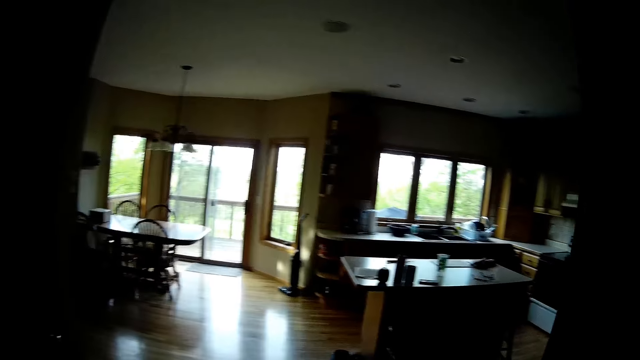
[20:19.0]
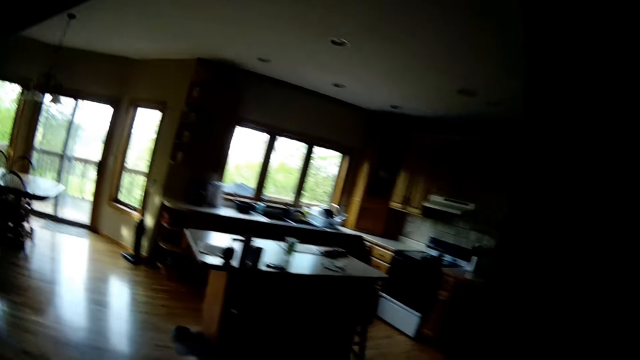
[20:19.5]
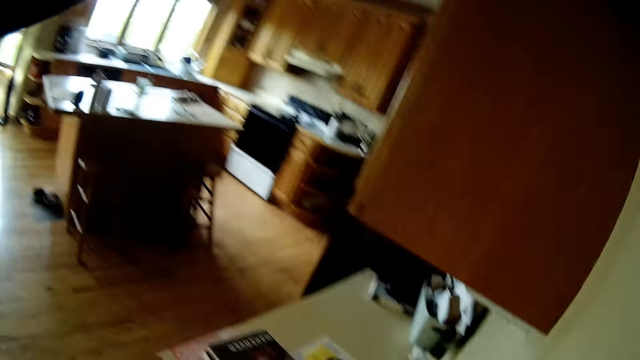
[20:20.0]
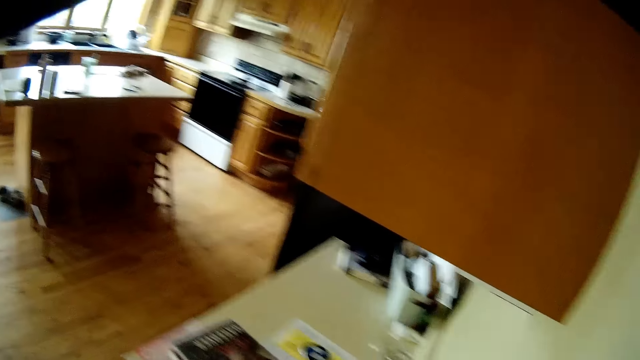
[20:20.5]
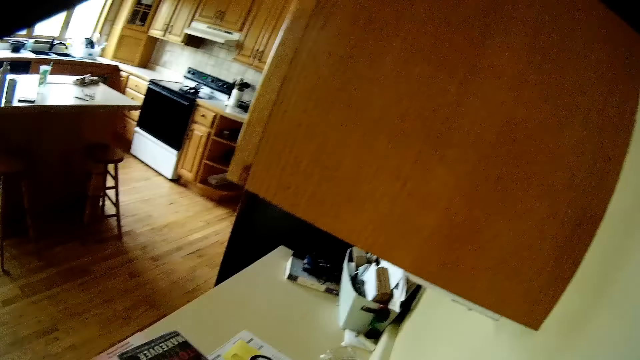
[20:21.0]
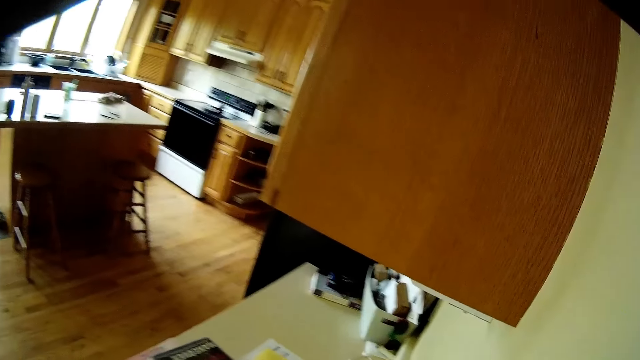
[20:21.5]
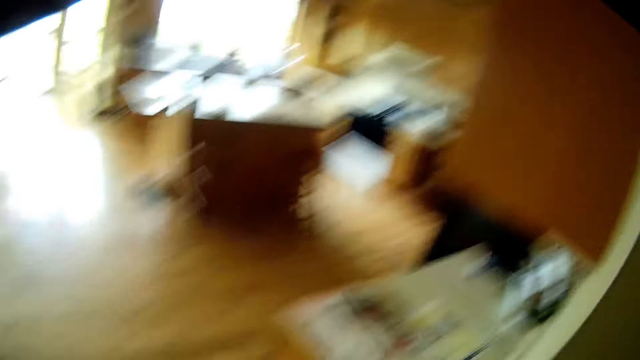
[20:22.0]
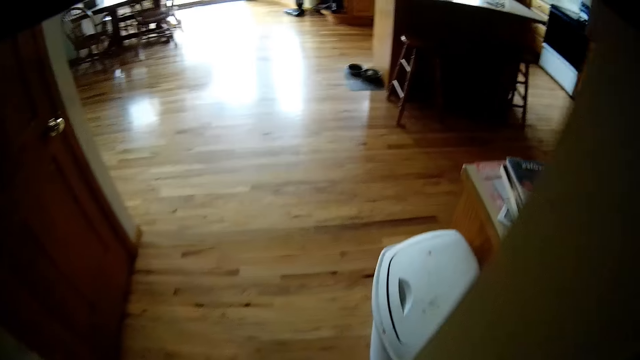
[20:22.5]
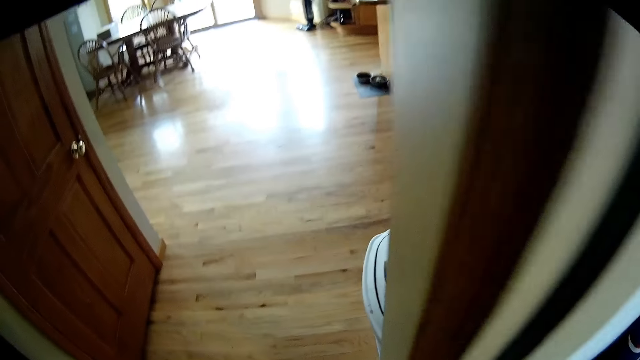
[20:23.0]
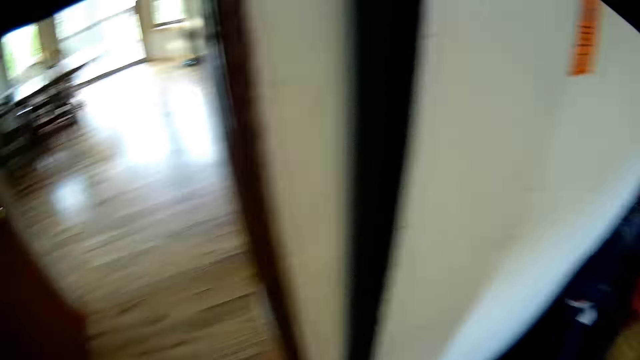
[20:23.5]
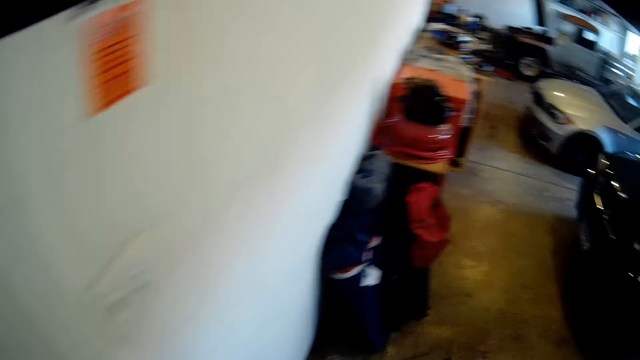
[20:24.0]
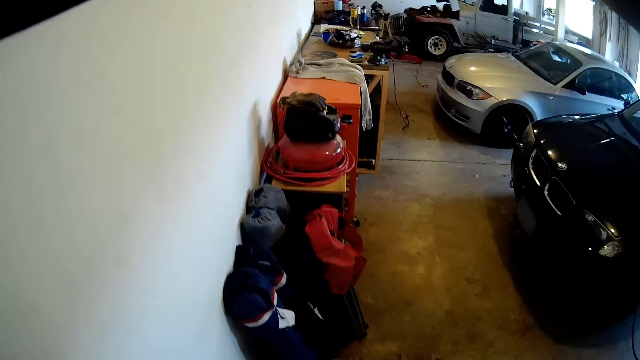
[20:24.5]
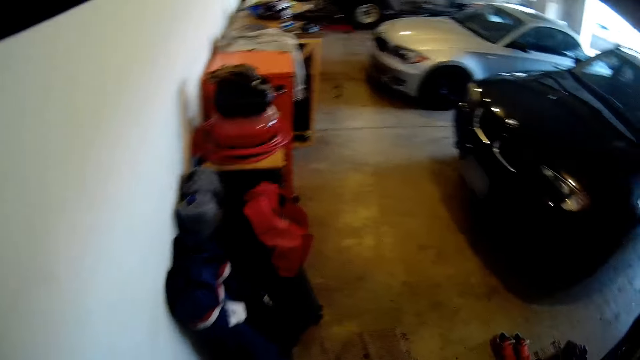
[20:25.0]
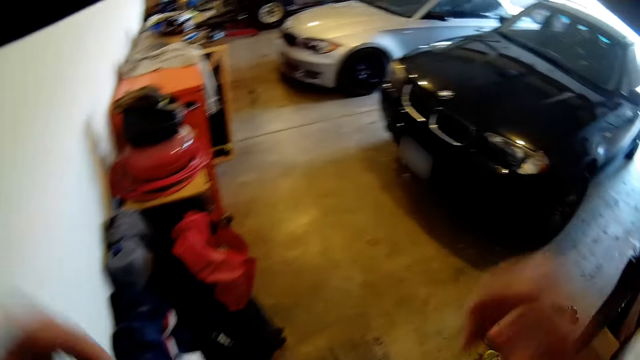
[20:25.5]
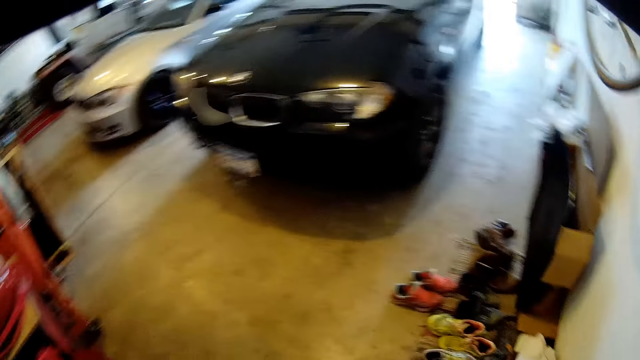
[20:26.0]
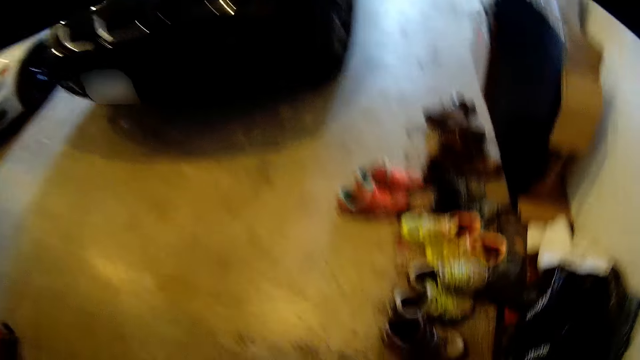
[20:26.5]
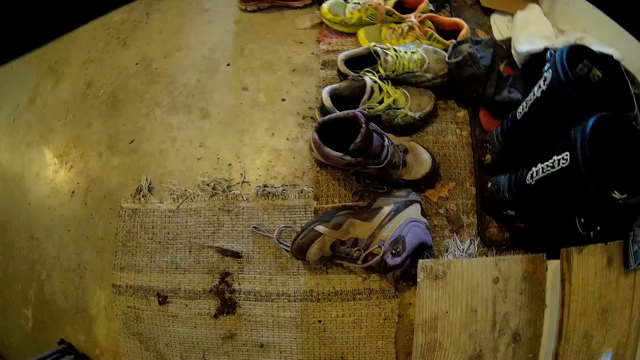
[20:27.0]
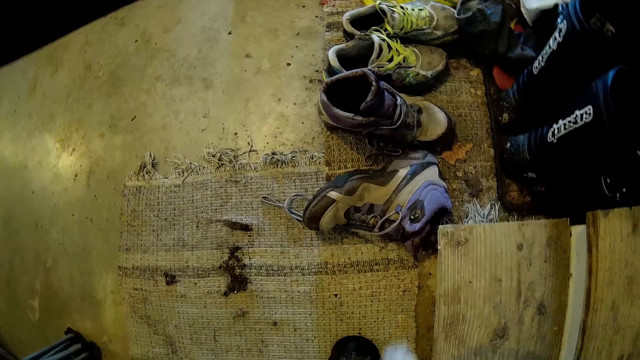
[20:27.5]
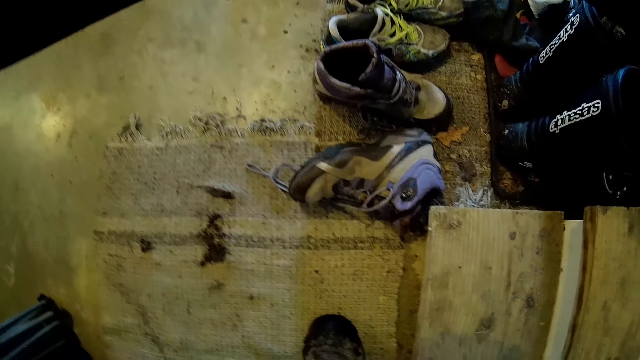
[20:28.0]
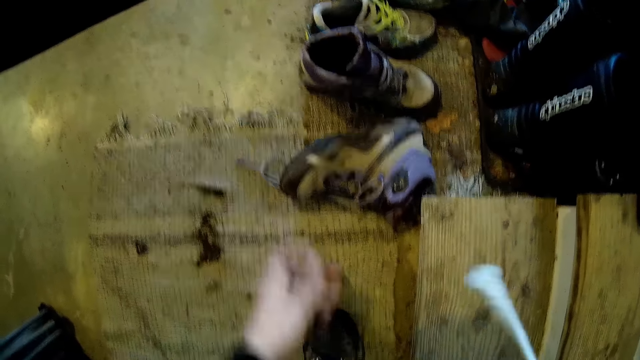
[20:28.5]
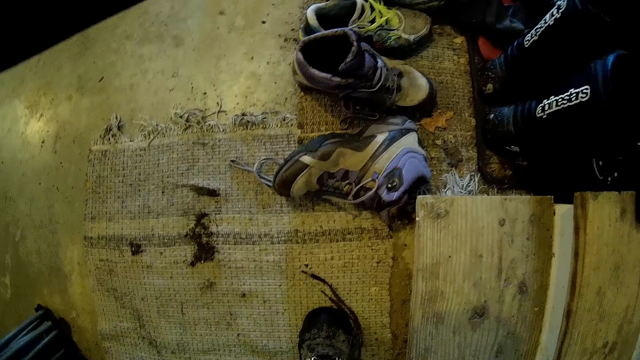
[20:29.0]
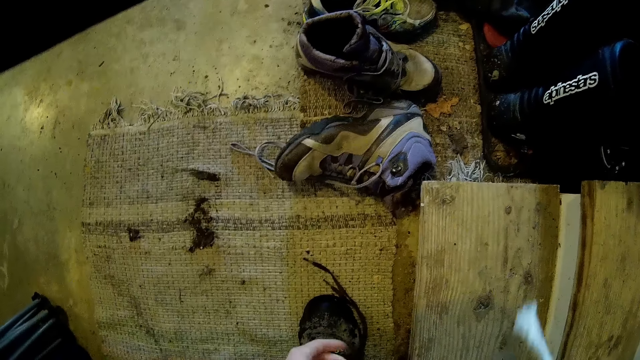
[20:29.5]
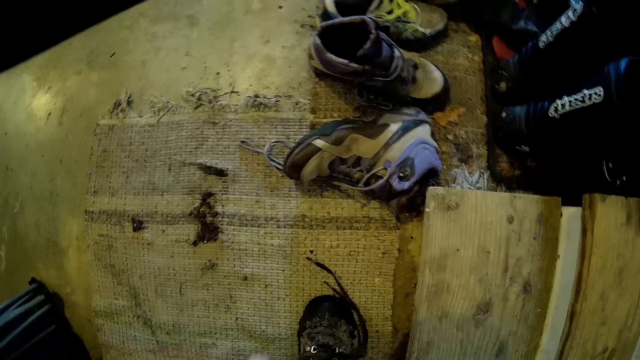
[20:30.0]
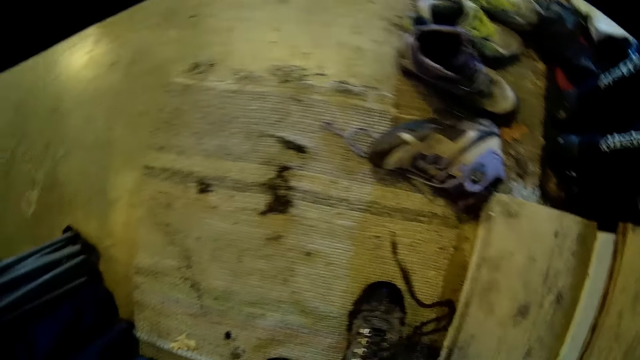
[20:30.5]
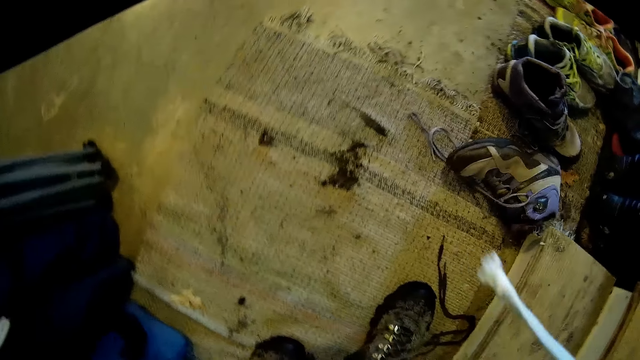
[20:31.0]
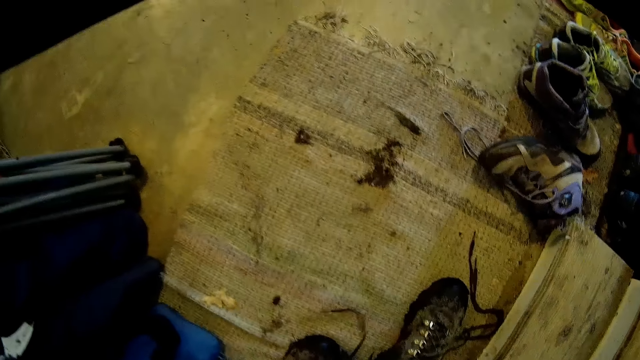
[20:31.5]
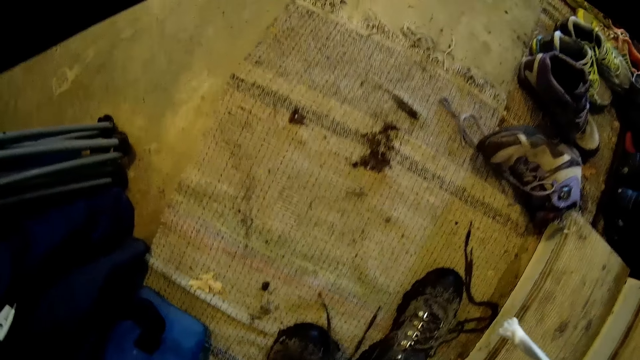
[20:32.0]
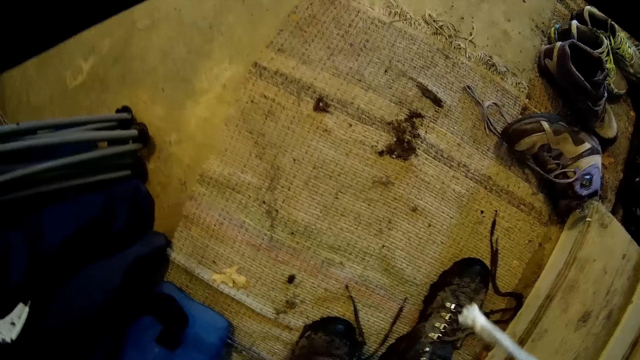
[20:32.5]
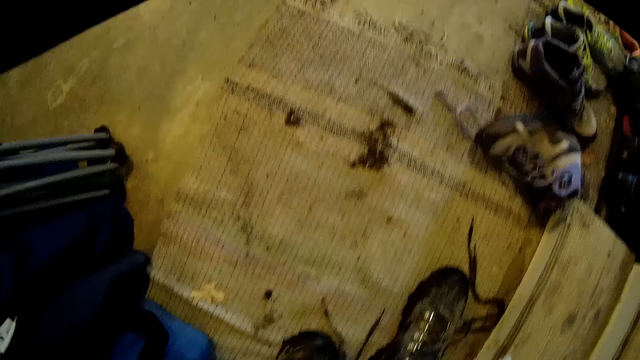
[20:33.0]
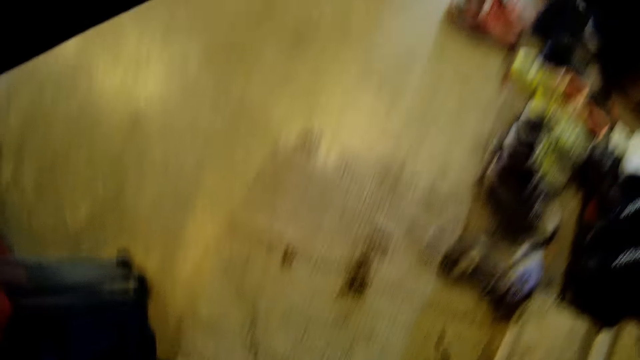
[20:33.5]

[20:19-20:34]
The camera wearer enters the kitchen. He walks around the room. He adjusts the camera. He walks into the garage. He bends down. He unties his shoe laces on both feet.

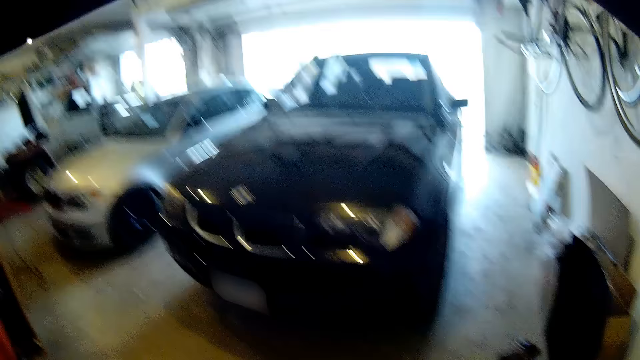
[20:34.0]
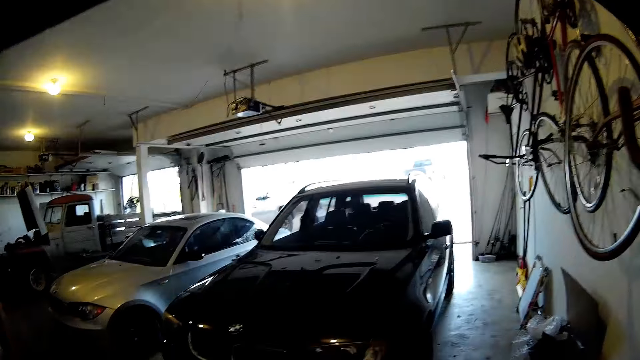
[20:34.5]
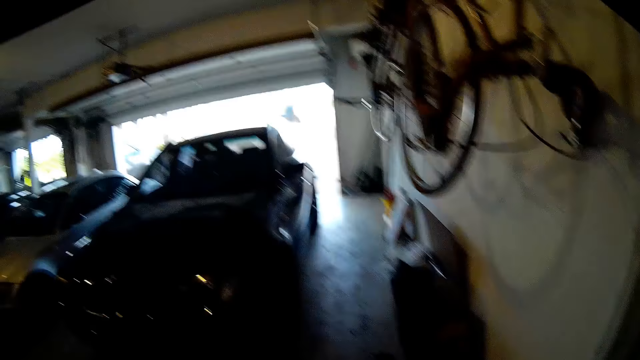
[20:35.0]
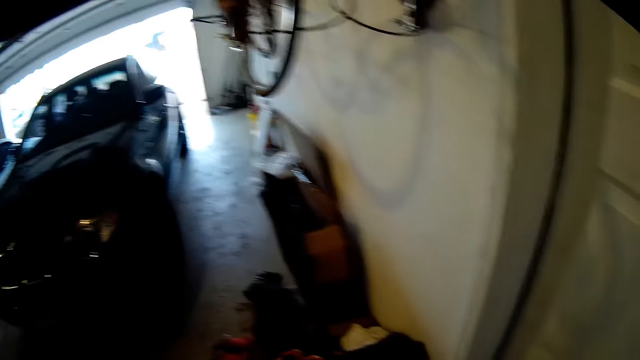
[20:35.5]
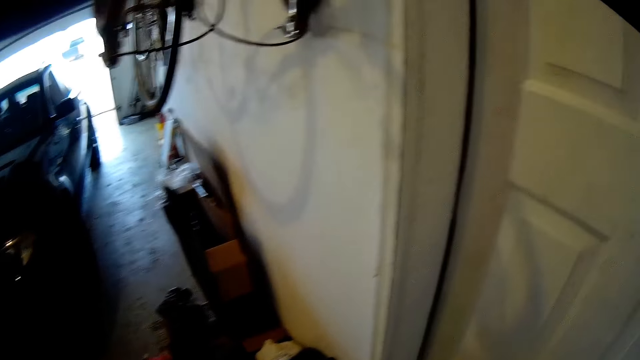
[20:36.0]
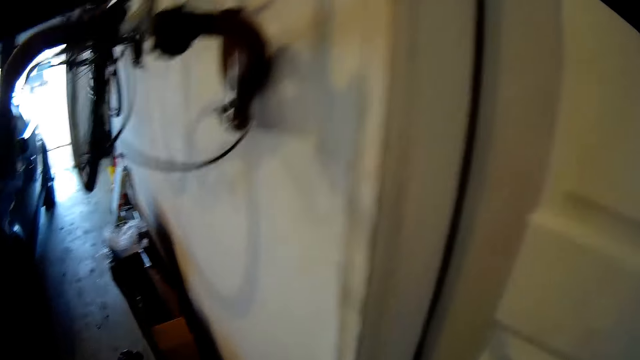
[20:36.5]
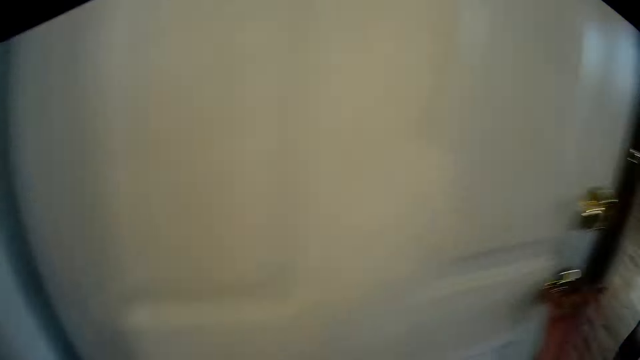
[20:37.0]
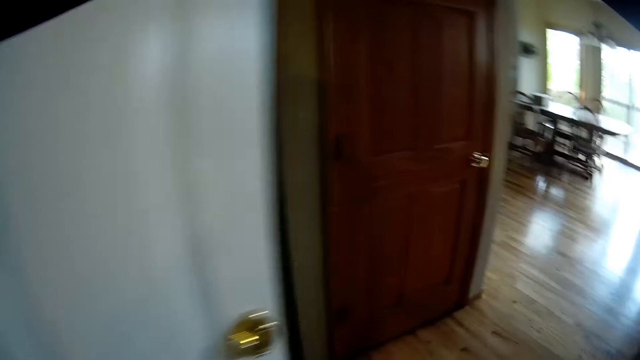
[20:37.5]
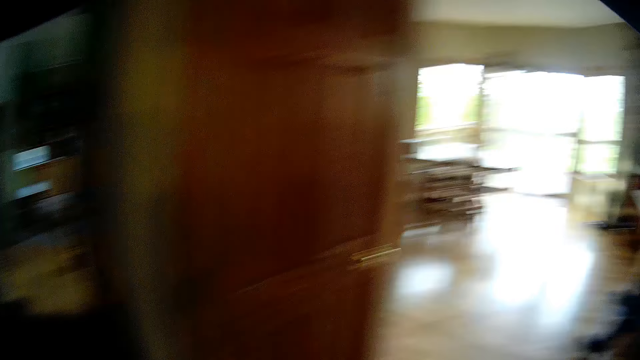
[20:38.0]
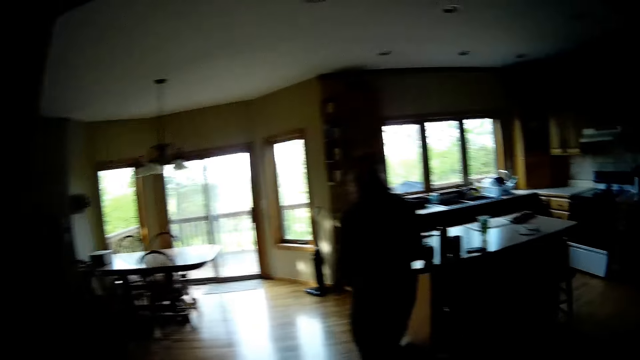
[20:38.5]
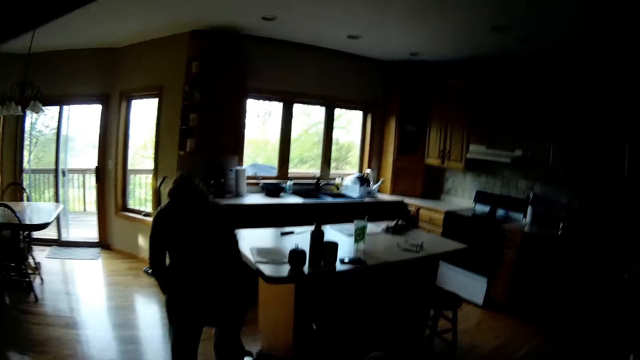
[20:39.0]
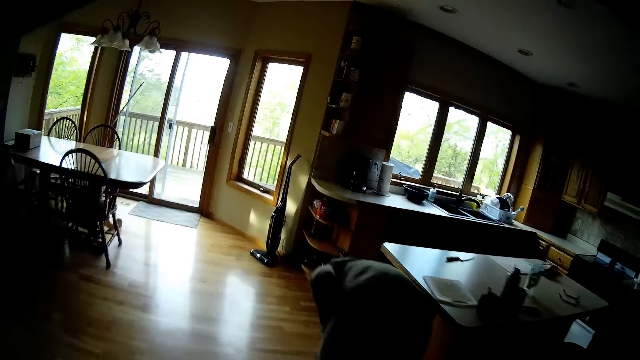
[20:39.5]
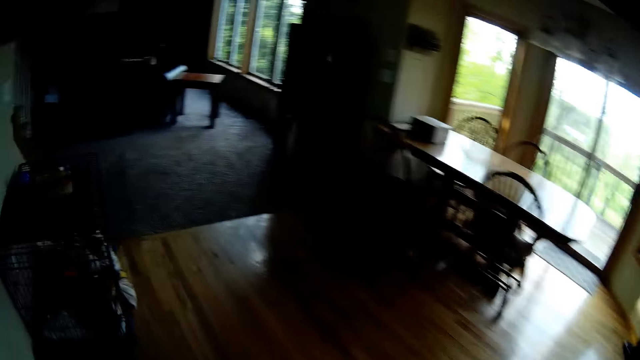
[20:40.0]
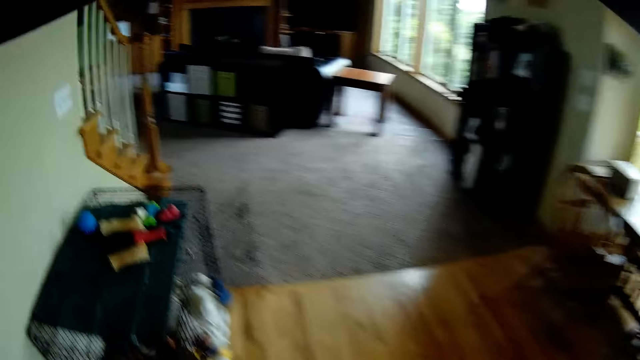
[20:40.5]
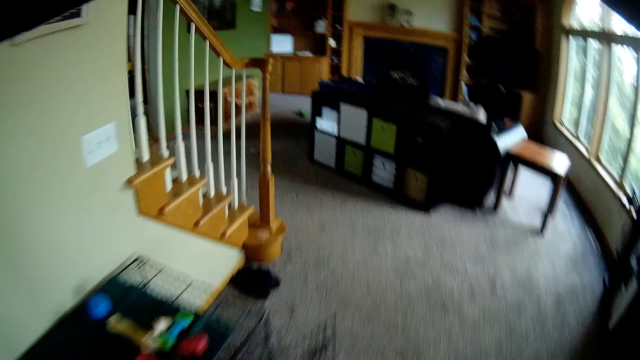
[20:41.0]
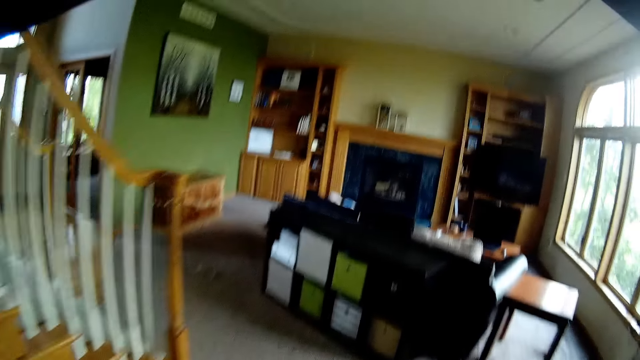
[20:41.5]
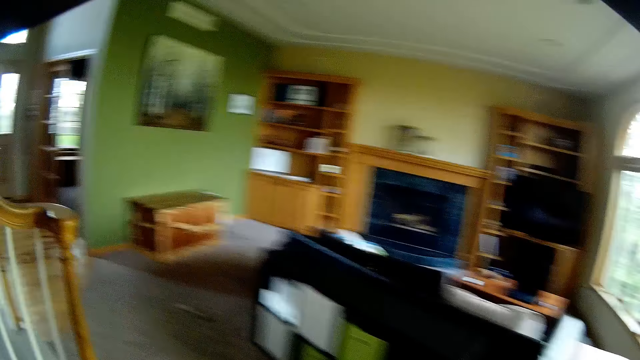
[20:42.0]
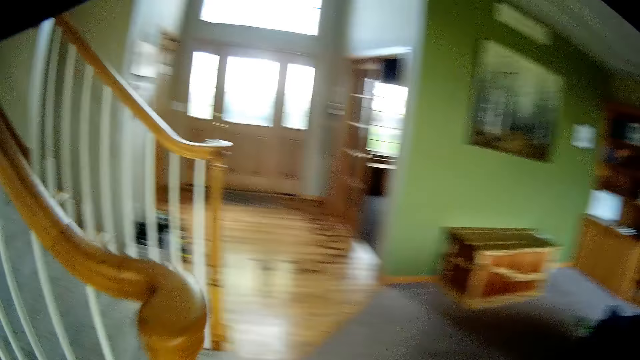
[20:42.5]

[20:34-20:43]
The camera wearer opens a door with his right hand. He walks around the room. He enters the kitchen. A woman bends down. The camera wearer walks to the sitting room.
